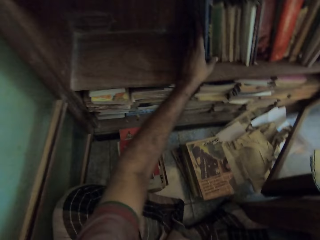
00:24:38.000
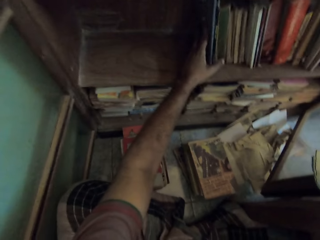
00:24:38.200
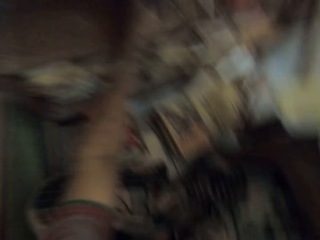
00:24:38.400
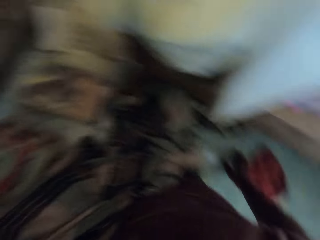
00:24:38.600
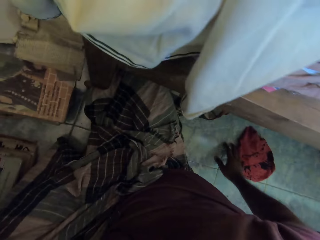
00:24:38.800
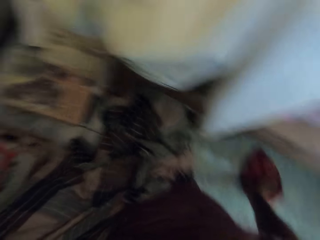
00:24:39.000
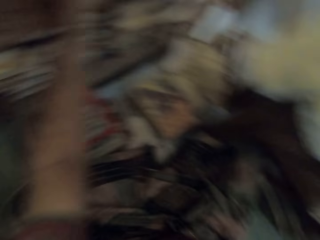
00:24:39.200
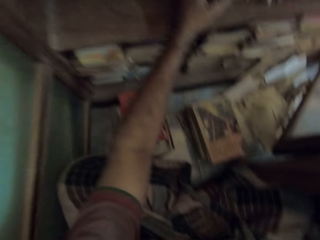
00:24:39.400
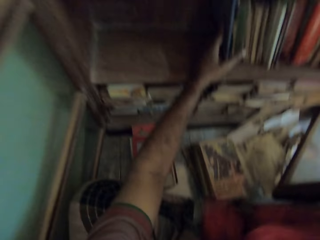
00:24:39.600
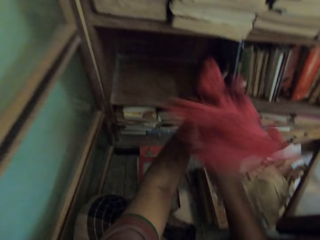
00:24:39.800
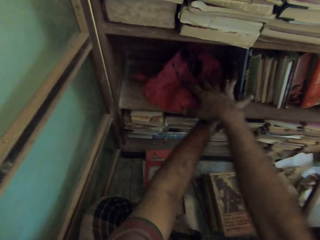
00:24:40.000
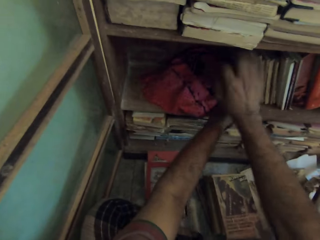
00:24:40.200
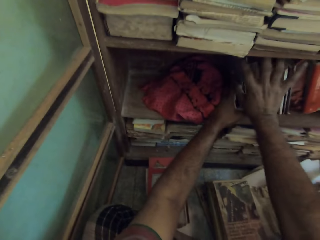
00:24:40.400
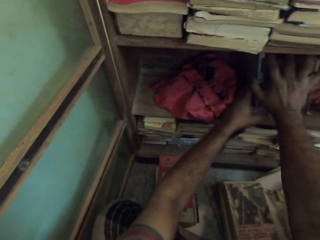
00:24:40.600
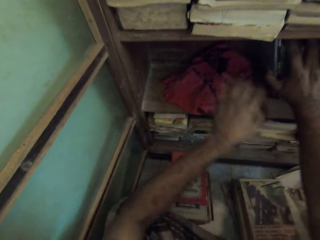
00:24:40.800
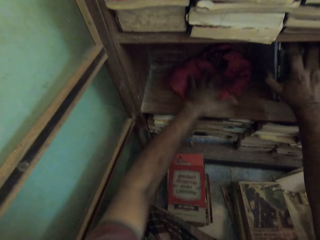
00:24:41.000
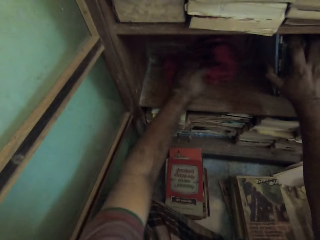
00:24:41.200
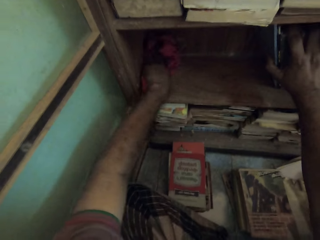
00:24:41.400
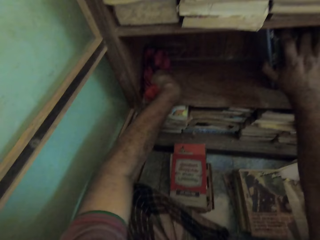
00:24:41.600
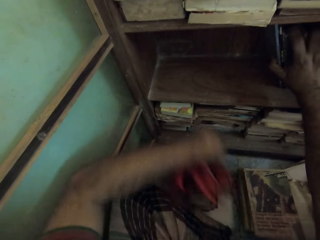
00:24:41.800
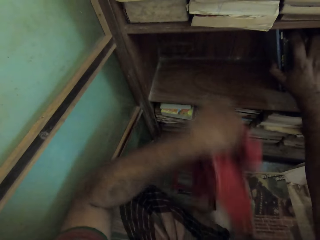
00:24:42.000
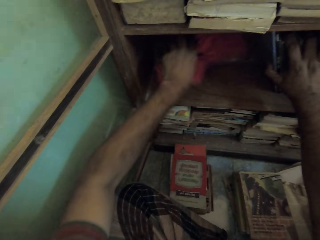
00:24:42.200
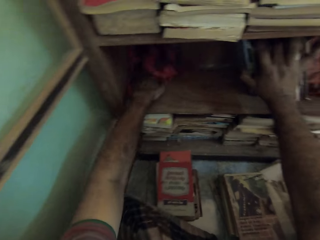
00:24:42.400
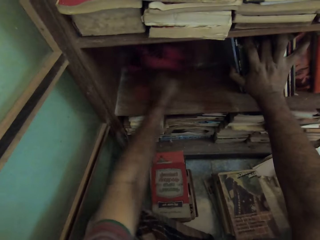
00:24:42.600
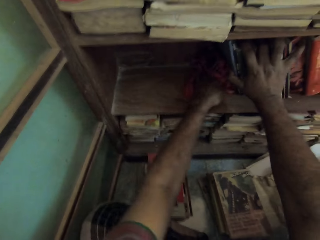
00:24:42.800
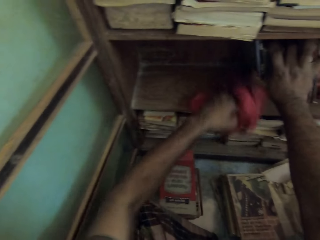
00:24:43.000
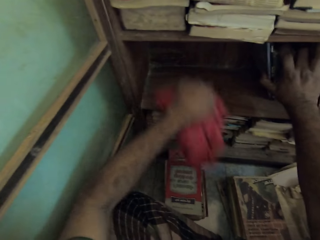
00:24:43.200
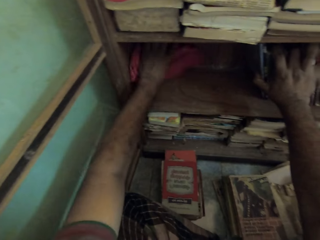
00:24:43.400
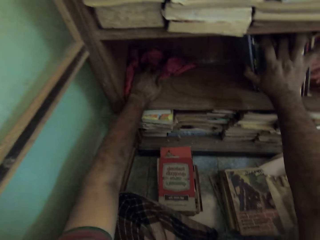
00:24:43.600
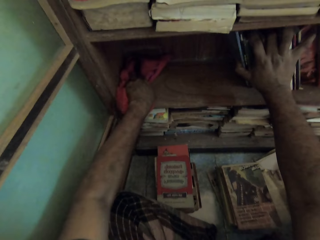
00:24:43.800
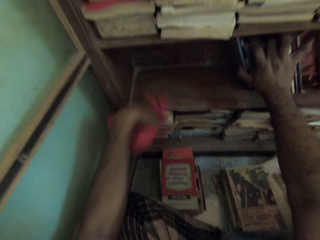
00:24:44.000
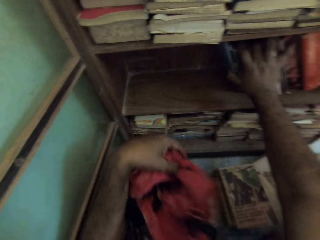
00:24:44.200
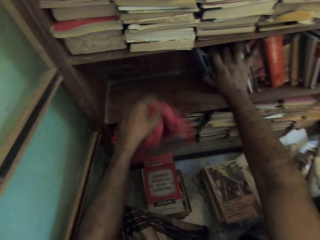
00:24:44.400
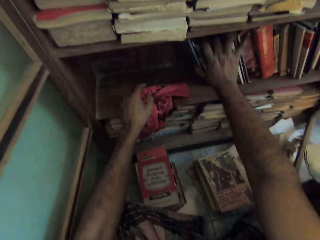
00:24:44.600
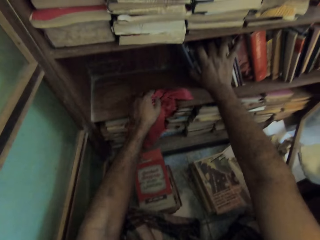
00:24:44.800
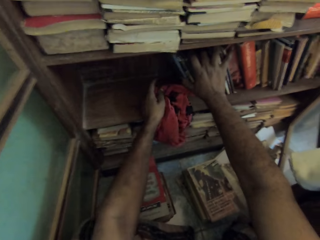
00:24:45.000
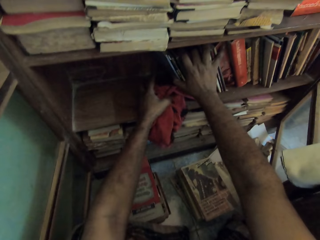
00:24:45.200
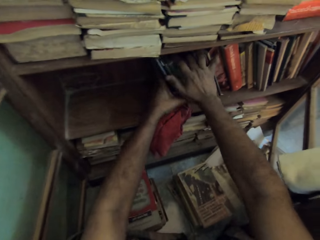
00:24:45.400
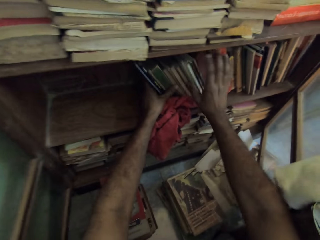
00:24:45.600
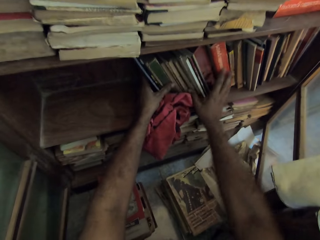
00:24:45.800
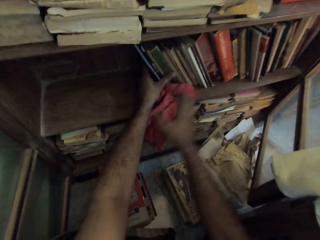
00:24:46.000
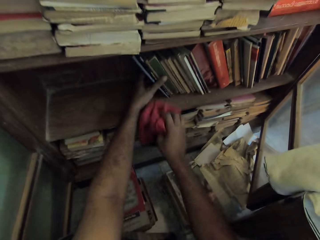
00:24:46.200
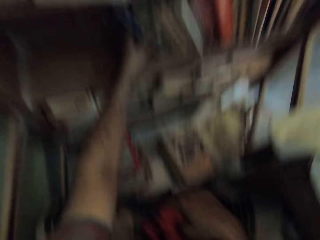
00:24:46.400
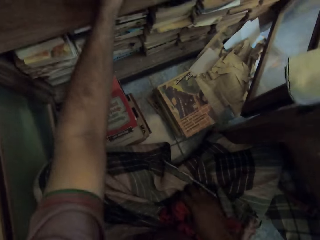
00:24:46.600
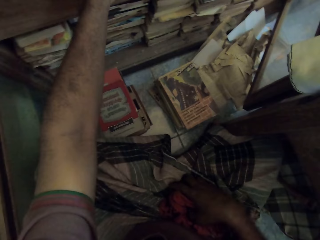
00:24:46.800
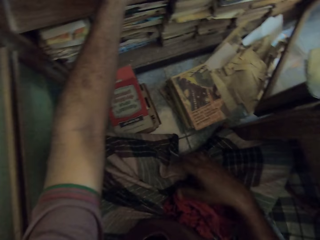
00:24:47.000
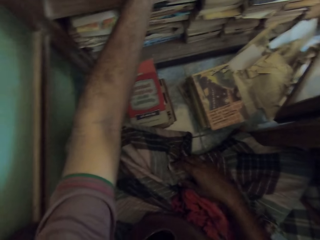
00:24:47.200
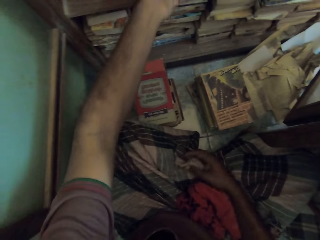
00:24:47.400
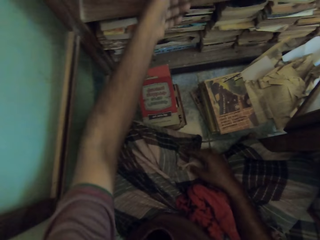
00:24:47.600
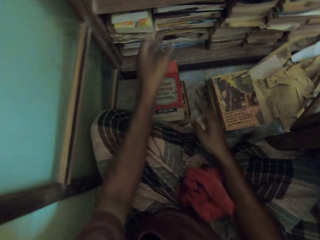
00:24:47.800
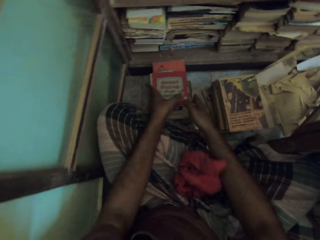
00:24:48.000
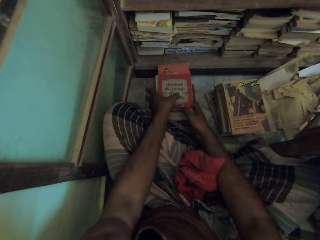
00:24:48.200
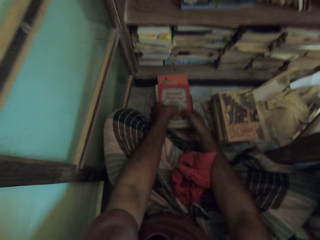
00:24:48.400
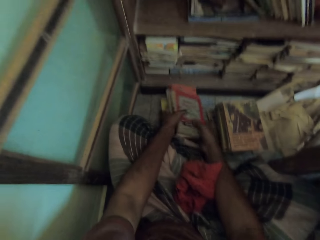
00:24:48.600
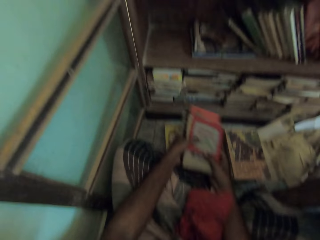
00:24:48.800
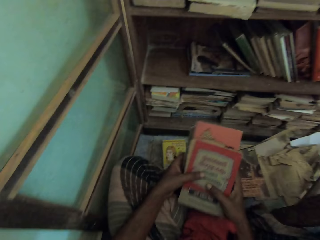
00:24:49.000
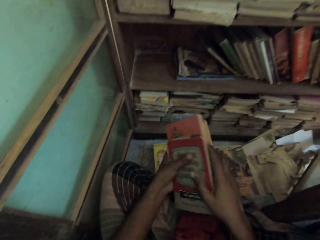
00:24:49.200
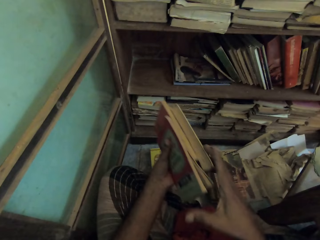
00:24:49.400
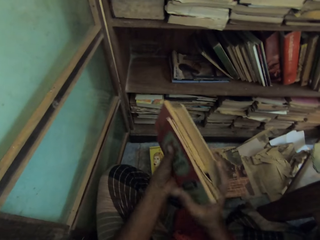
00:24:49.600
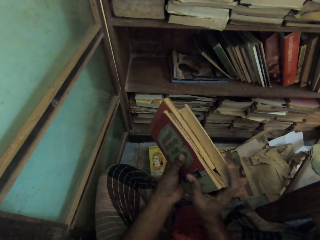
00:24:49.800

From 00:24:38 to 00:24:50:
The camera wearer picks a piece of cloth on the floor. They put the piece of cloth on the shelf or drawer. They adjust some books in the drawer. They wipe the shelf with the piece of cloth. They support the books with the left hand. They pick the piece of cloth with the right hand. They put the piece of cloth on the thighs. They pick the books on the floor, carry the books, and adjust the books.

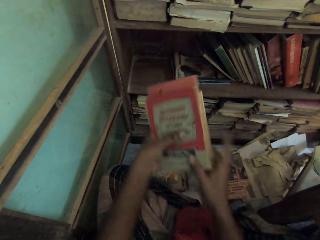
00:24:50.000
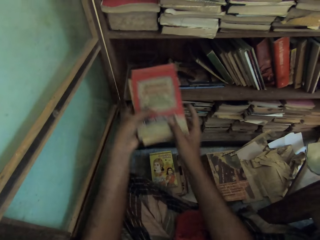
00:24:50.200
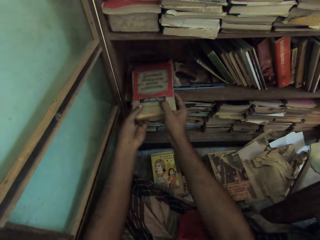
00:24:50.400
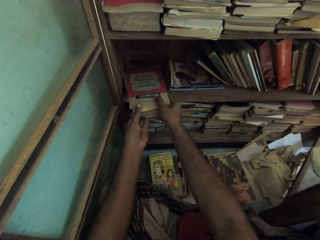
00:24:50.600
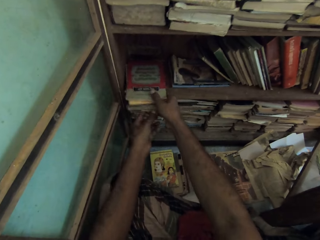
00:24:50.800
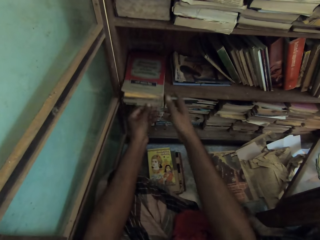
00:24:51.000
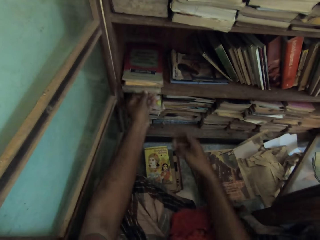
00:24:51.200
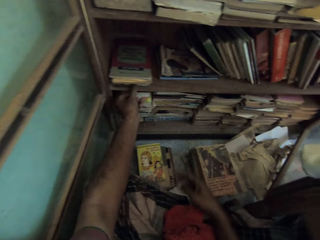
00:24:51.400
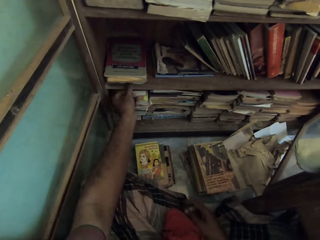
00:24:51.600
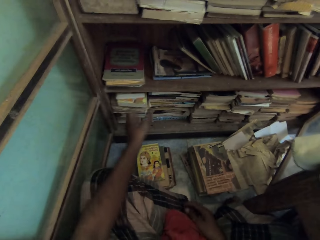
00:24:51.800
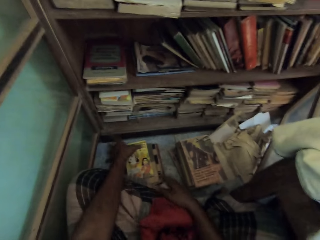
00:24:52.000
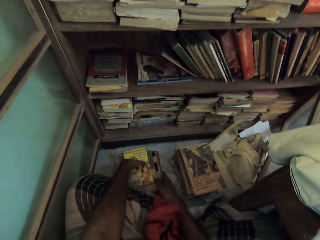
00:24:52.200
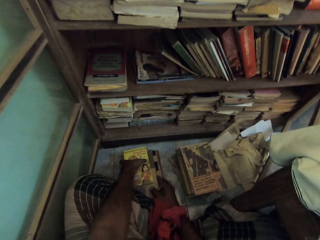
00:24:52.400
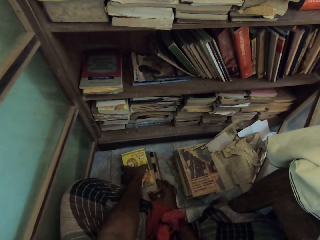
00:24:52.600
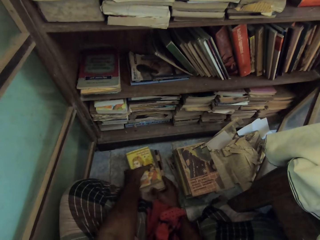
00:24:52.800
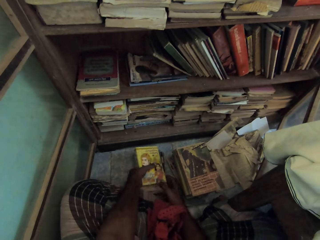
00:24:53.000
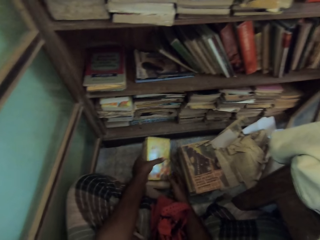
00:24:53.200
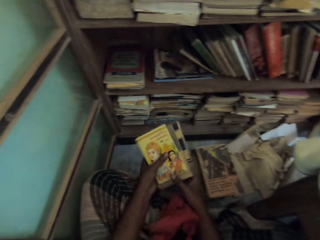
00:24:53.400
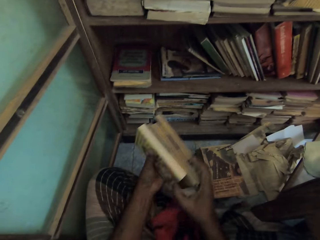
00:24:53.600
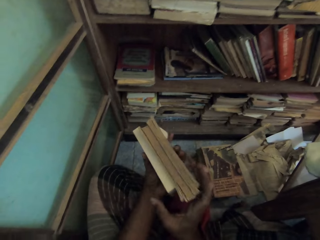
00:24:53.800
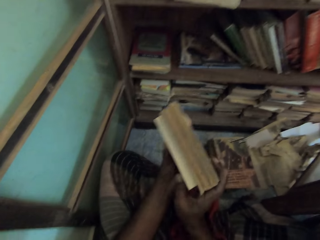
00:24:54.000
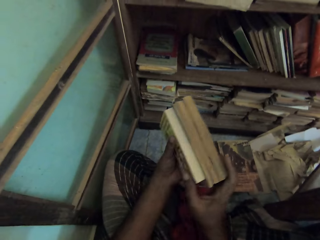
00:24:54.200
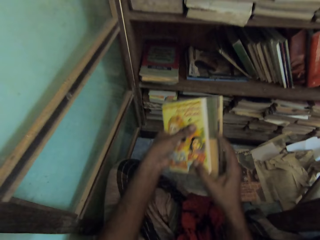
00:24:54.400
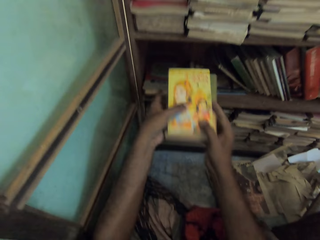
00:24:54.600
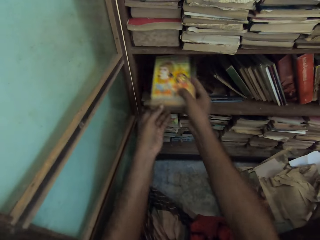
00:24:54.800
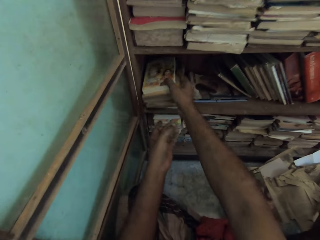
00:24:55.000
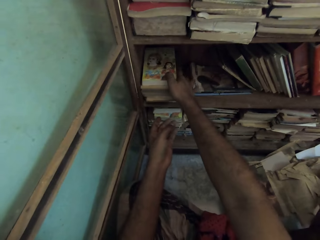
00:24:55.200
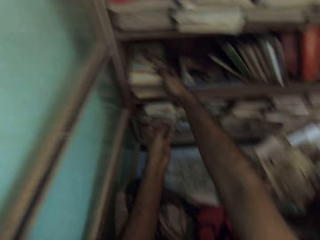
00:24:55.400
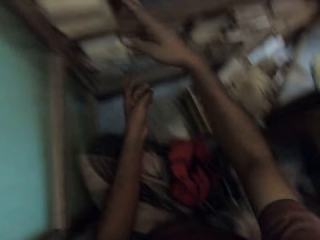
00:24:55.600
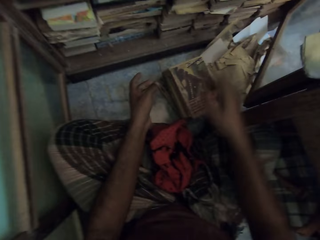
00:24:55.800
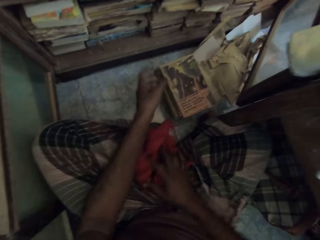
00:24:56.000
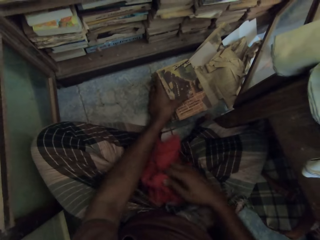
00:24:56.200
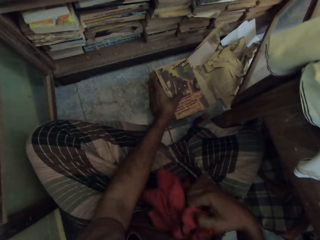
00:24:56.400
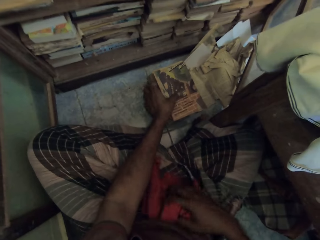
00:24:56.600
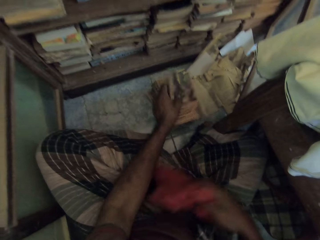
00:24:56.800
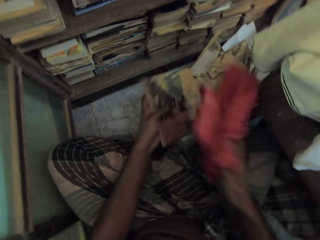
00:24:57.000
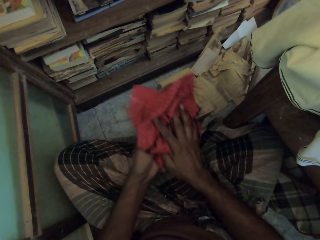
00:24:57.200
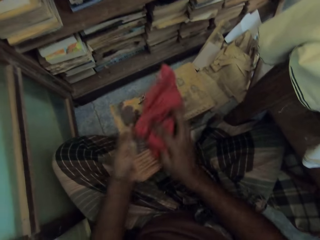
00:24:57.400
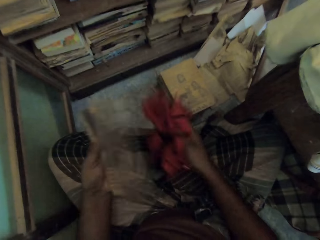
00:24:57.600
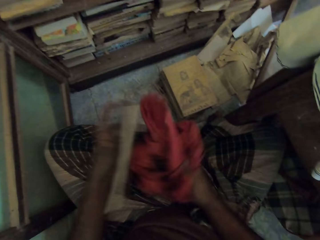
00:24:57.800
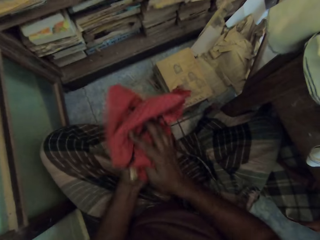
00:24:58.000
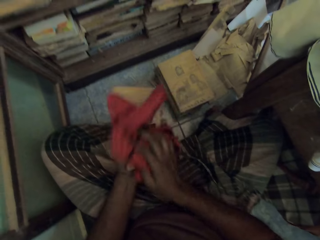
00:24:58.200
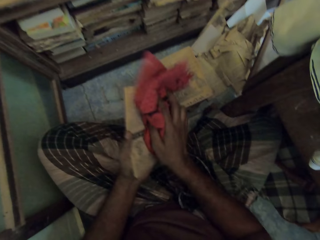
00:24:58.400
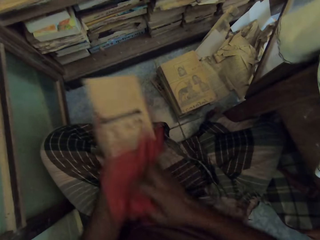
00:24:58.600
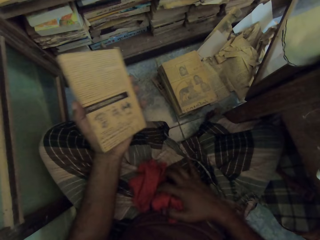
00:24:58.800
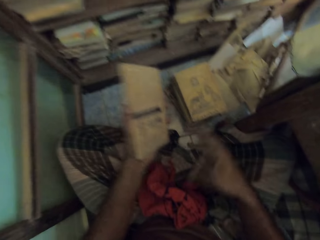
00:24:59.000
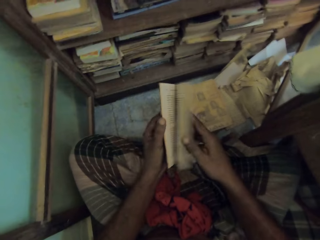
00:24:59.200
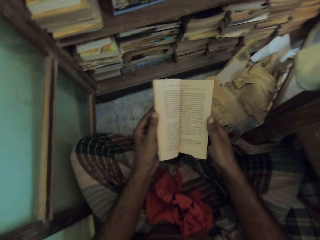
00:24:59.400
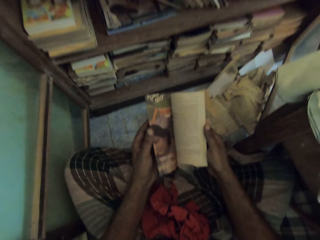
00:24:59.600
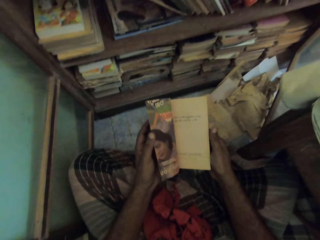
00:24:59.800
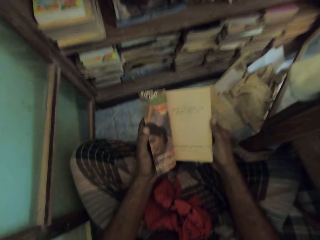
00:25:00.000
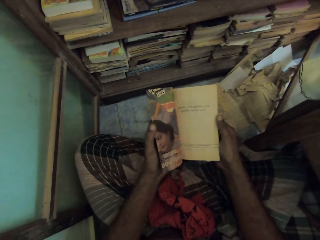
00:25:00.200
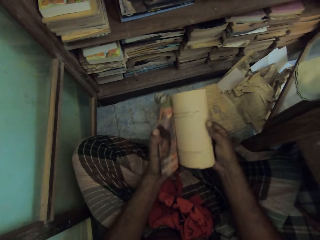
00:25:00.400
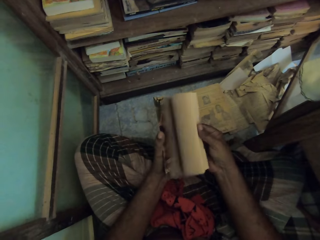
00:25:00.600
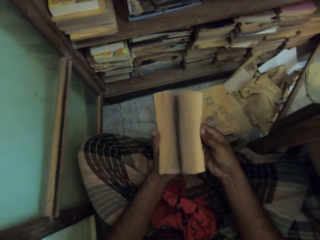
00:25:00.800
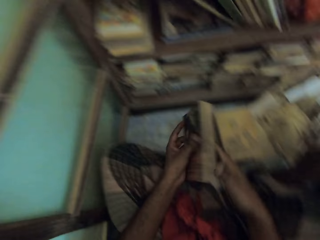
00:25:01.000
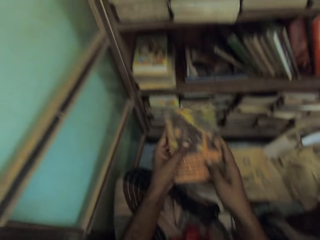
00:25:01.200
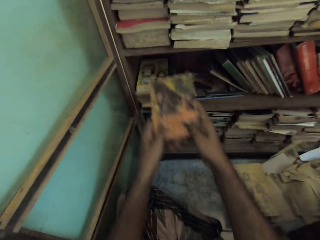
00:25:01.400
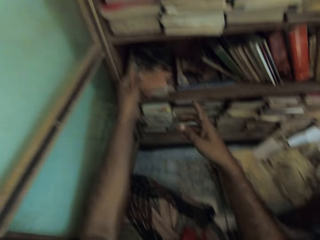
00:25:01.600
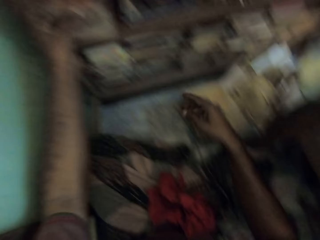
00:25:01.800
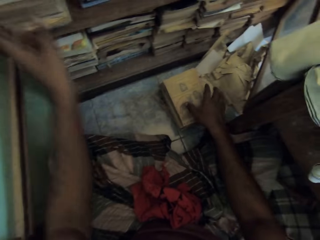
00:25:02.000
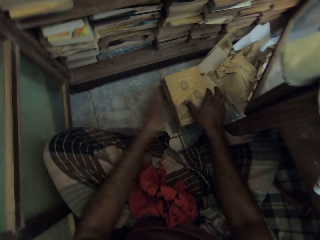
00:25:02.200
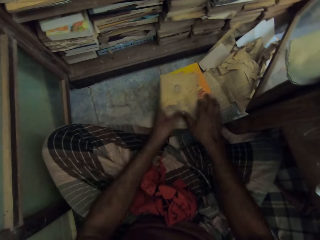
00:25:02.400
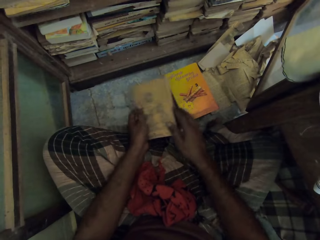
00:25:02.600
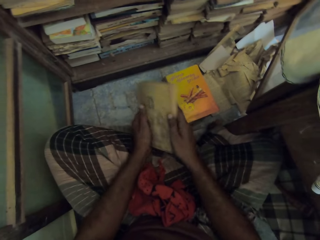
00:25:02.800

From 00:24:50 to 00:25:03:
The camera wearer aligns books in hands. They put the books on the shelf. They pick books on the floor and carry the books. They align the books in hands. They put the books on the shelf. They pick a book on the floor and pick a piece of cloth. They wipe the book with the piece of cloth. They drop the piece of cloth. They flip the book and check the pages of the book. They put the book on the shelf. They pick a book on the floor.
